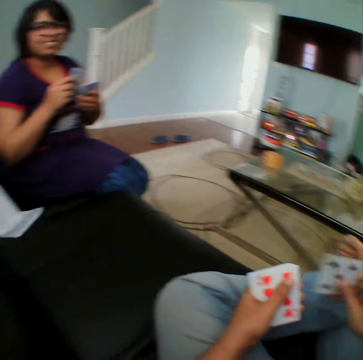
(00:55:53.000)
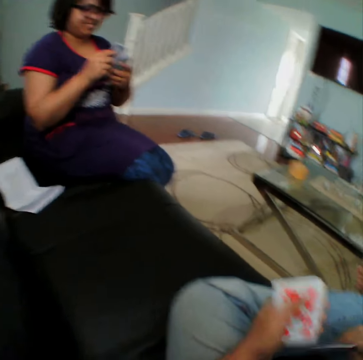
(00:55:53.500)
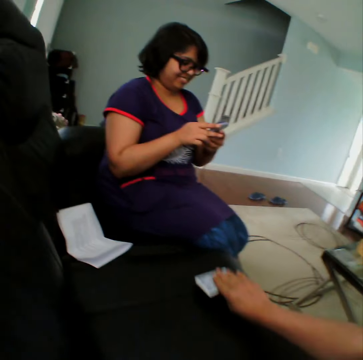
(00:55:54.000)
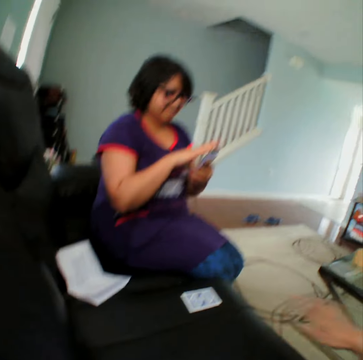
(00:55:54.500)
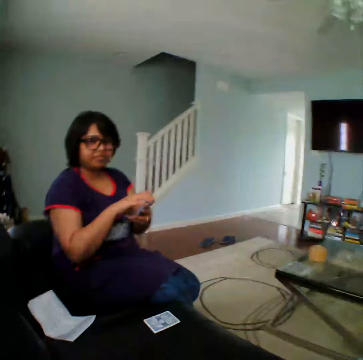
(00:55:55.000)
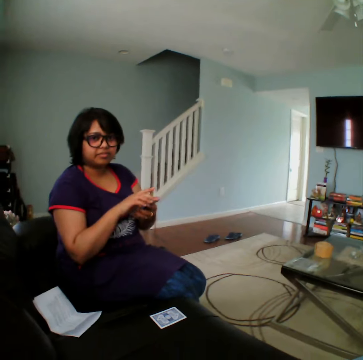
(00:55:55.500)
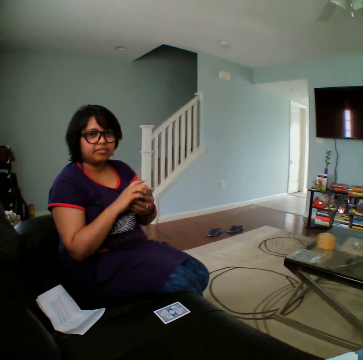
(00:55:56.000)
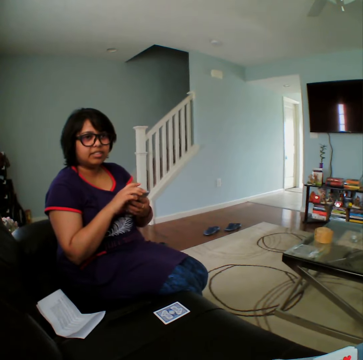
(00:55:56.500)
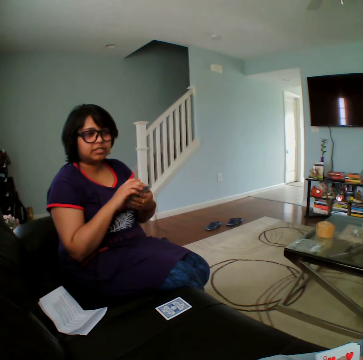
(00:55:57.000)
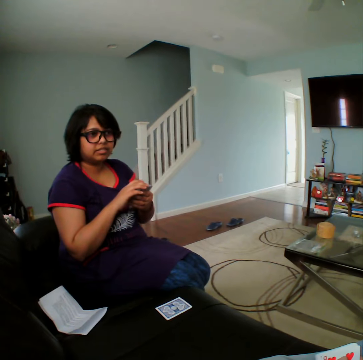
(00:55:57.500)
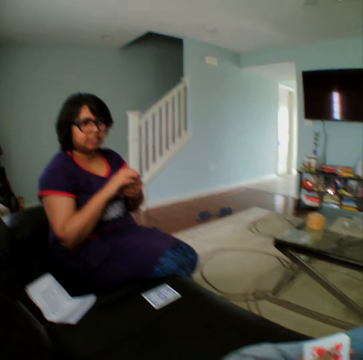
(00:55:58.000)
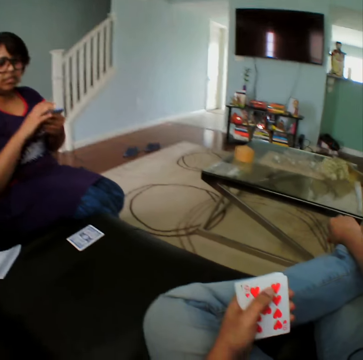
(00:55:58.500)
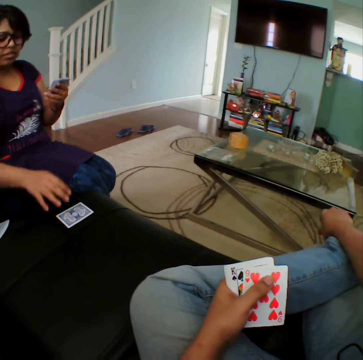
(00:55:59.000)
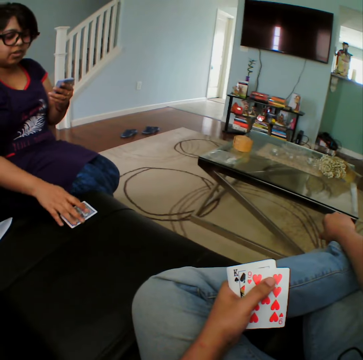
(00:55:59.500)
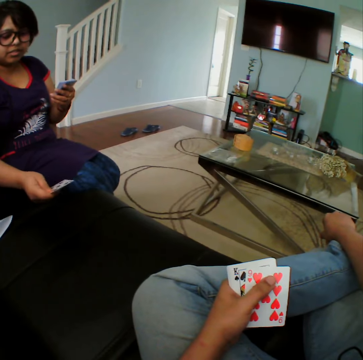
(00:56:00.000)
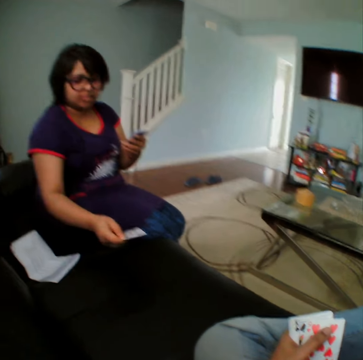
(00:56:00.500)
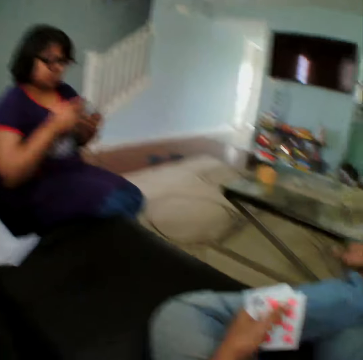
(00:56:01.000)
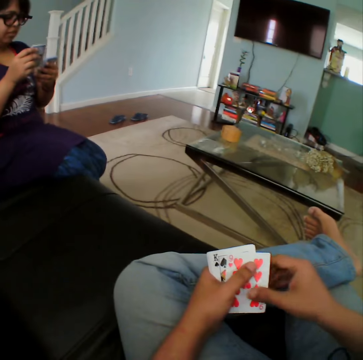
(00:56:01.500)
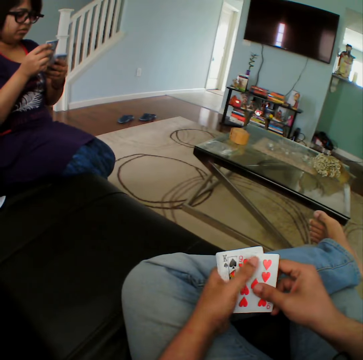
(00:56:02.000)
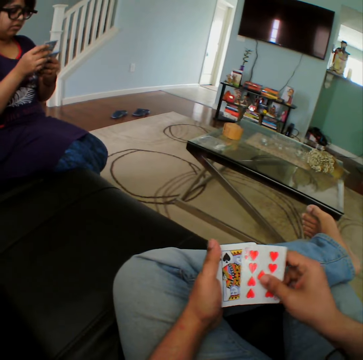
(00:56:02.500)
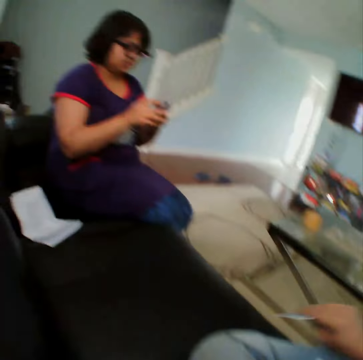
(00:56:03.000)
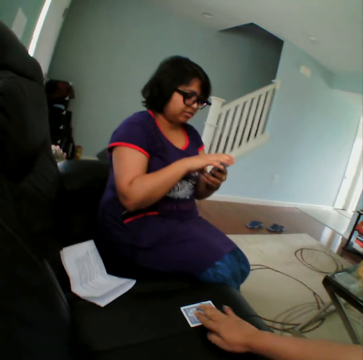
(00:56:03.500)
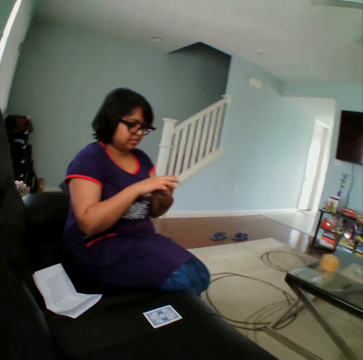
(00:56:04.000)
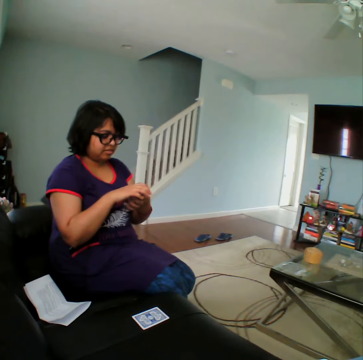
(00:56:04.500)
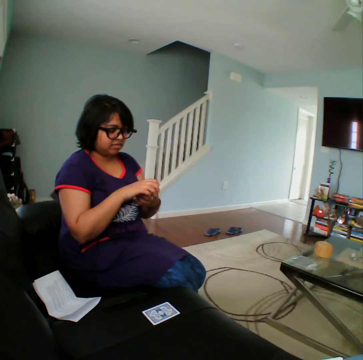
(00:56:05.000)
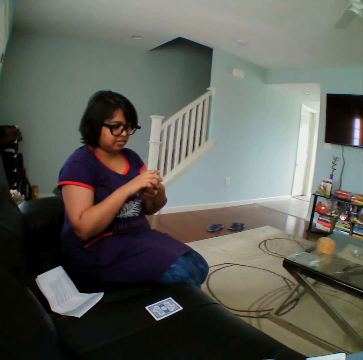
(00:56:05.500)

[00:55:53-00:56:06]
The camera wearer places a card on the sofa. He stares at a woman. He inspects the cards on his hands. The woman picks a card from the sofa. The camera wearer inspects the cards on his hands. He stares at the woman. He puts down a card.

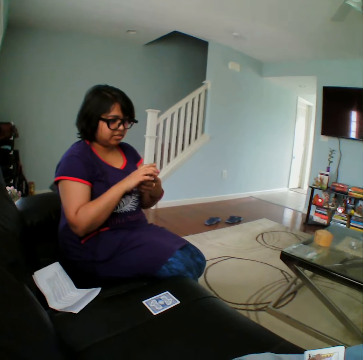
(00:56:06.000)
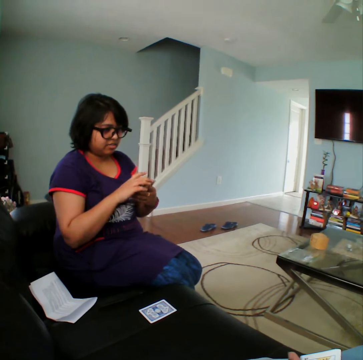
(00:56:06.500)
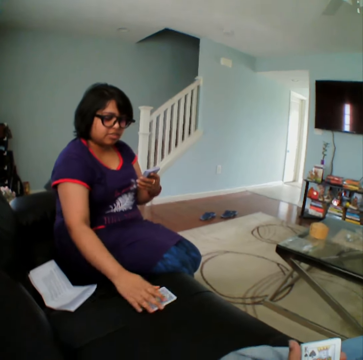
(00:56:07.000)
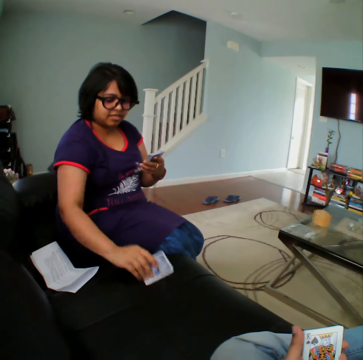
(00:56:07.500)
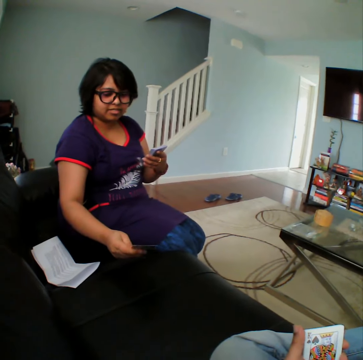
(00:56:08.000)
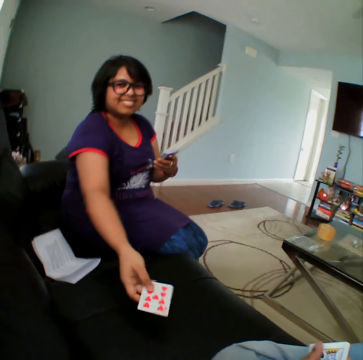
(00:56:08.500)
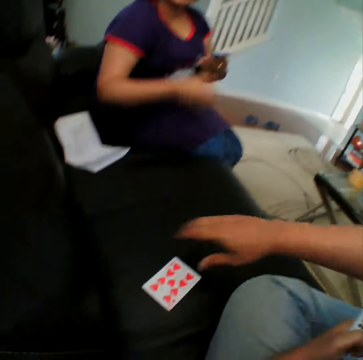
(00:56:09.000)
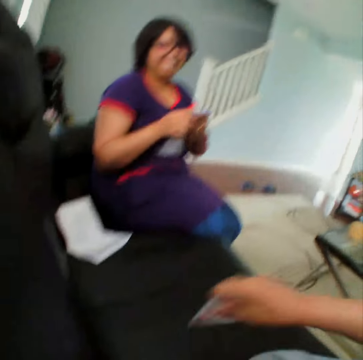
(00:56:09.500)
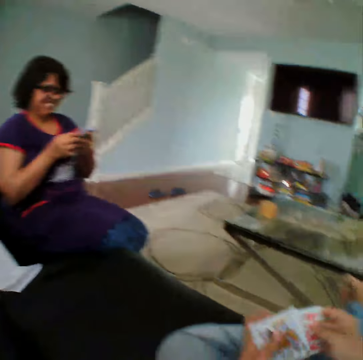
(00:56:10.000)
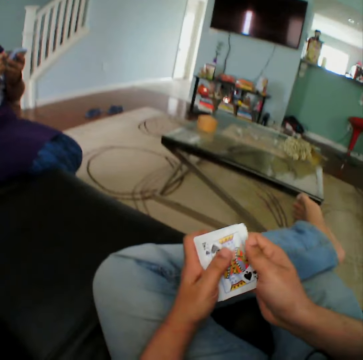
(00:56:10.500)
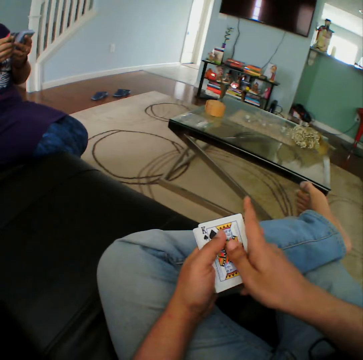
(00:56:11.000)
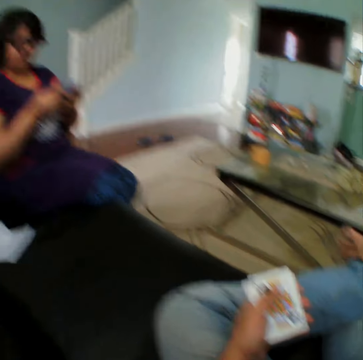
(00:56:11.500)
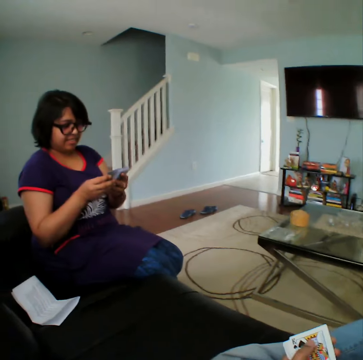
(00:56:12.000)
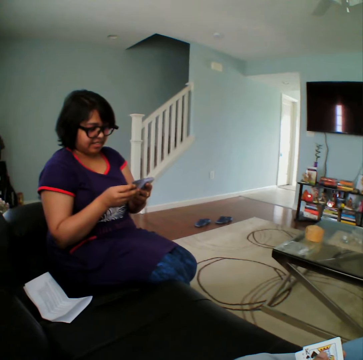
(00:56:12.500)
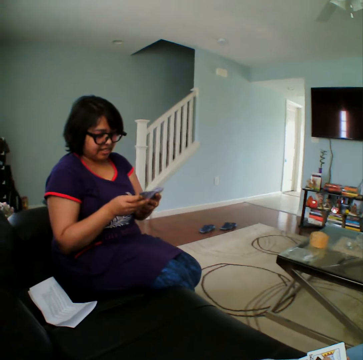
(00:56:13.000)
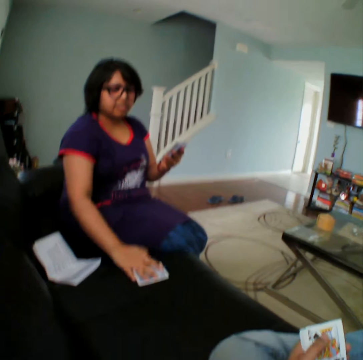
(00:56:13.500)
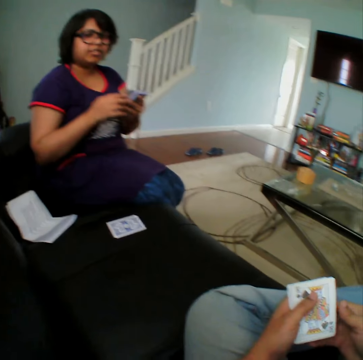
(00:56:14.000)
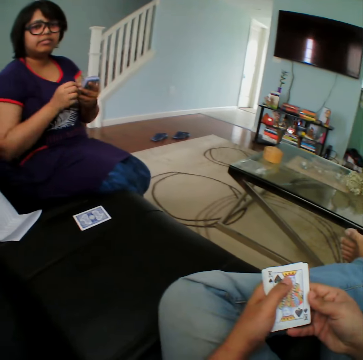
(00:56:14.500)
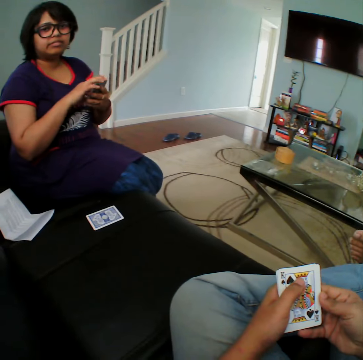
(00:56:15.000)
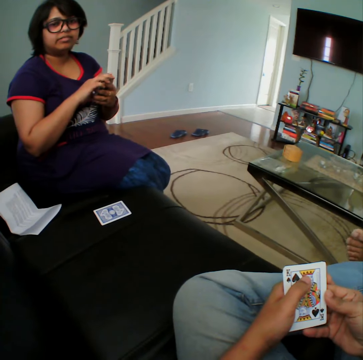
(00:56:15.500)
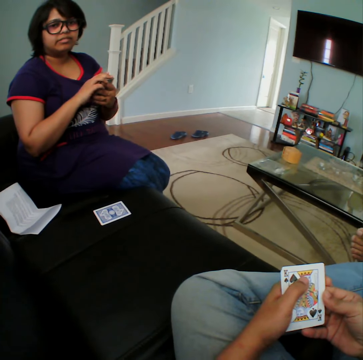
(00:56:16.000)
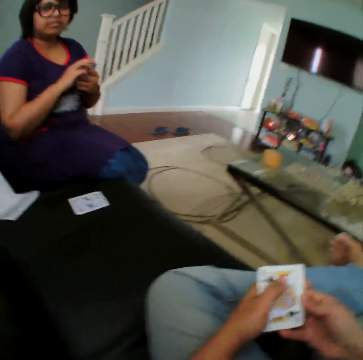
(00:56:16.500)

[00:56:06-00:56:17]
A woman inspects a card on the sofa. The woman picks a card. The camera wearer picks a card from the sofa. They stare at the woman. The woman places a card on the sofa. The camera wearer stares at the woman.

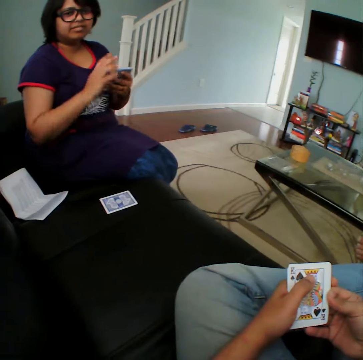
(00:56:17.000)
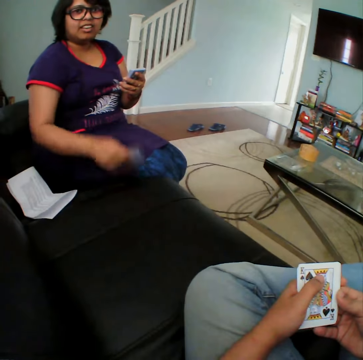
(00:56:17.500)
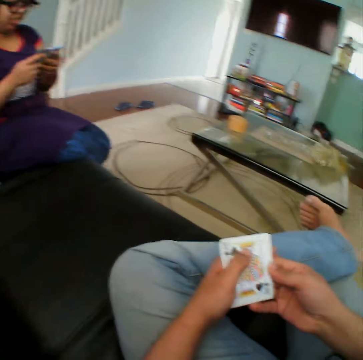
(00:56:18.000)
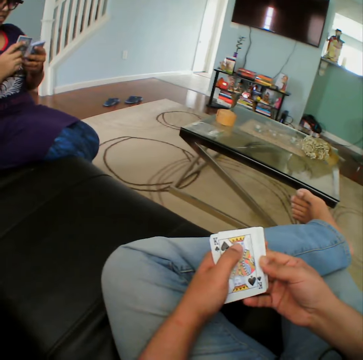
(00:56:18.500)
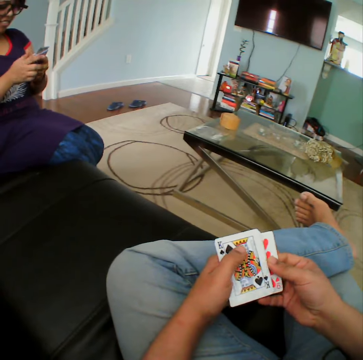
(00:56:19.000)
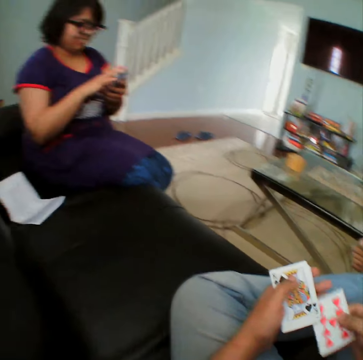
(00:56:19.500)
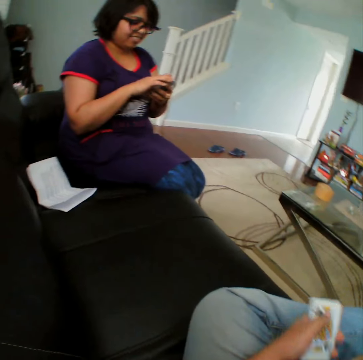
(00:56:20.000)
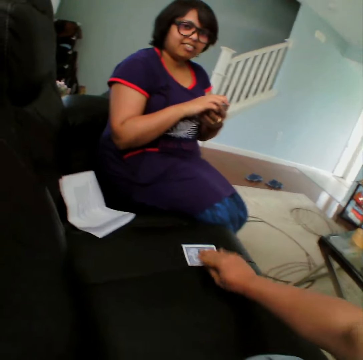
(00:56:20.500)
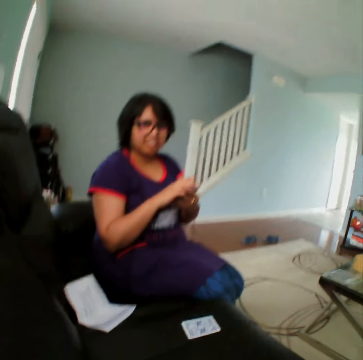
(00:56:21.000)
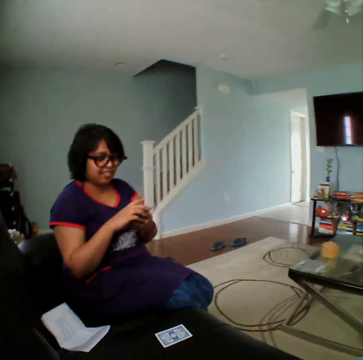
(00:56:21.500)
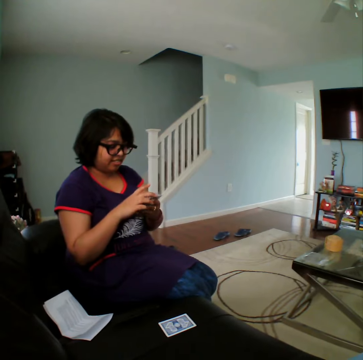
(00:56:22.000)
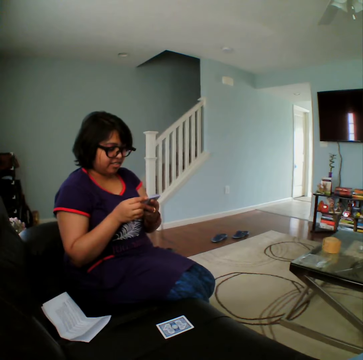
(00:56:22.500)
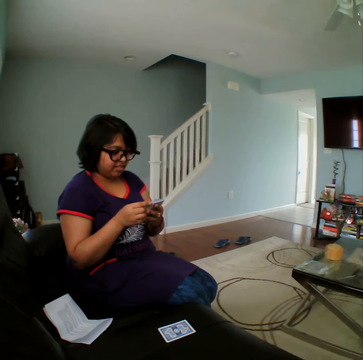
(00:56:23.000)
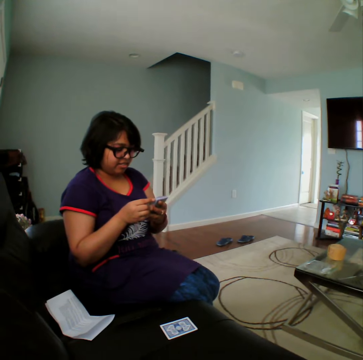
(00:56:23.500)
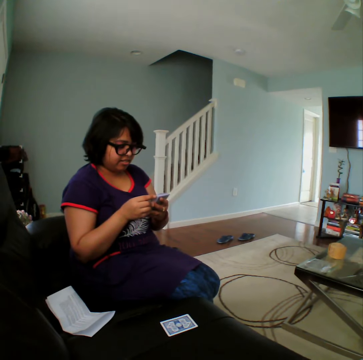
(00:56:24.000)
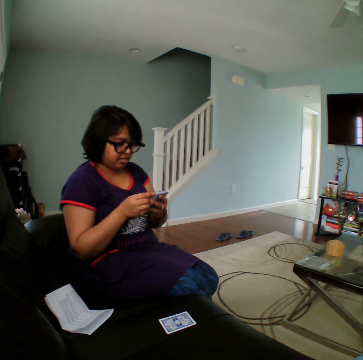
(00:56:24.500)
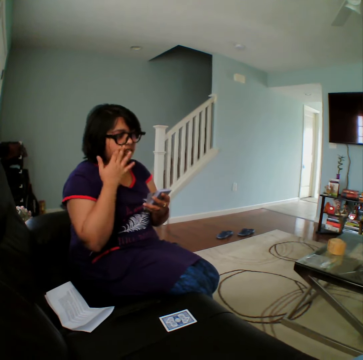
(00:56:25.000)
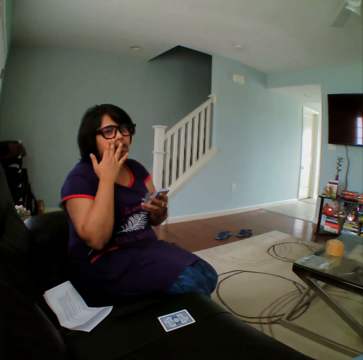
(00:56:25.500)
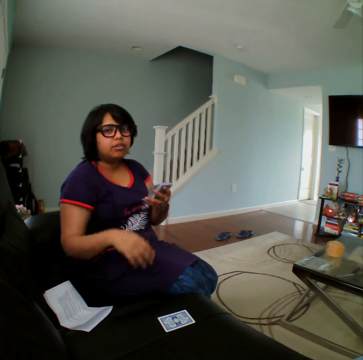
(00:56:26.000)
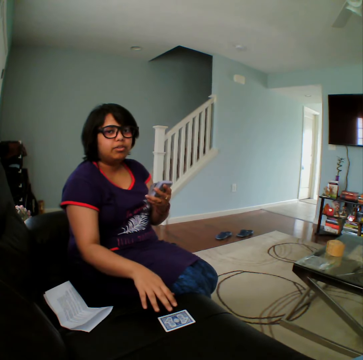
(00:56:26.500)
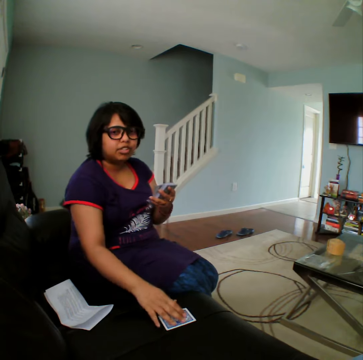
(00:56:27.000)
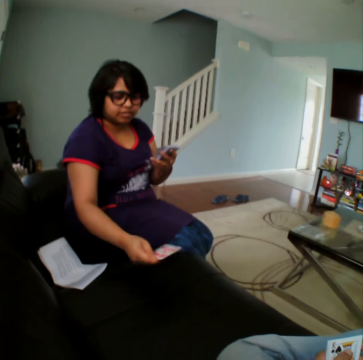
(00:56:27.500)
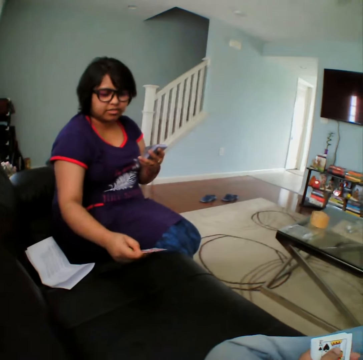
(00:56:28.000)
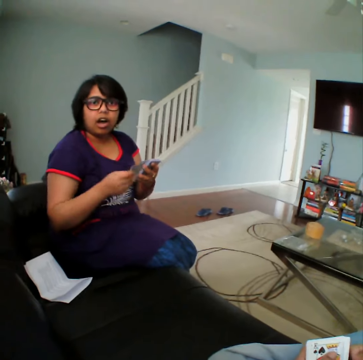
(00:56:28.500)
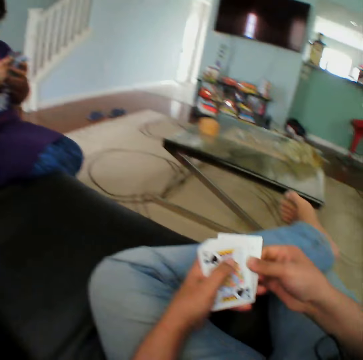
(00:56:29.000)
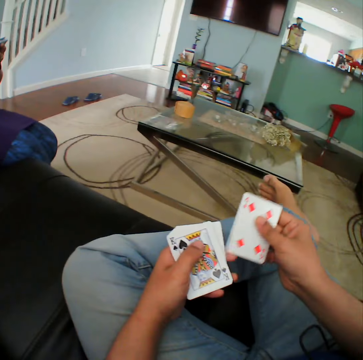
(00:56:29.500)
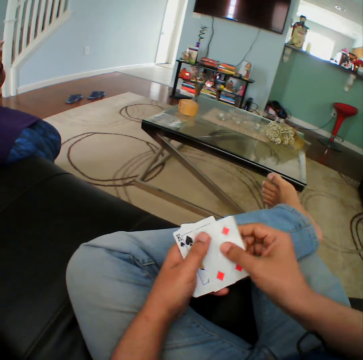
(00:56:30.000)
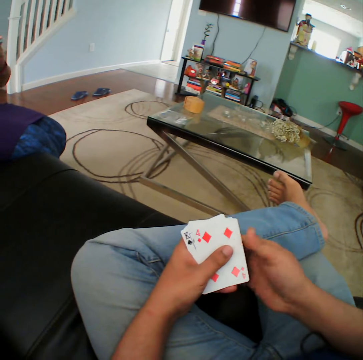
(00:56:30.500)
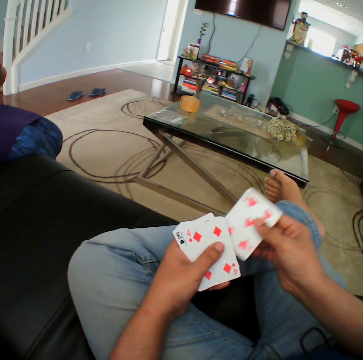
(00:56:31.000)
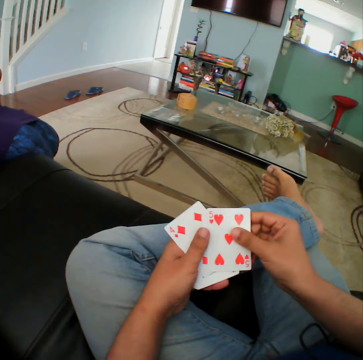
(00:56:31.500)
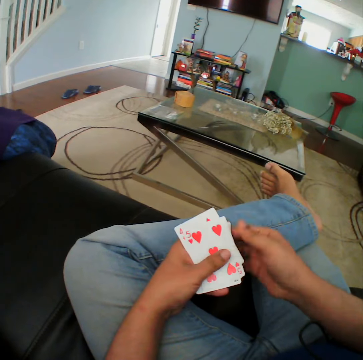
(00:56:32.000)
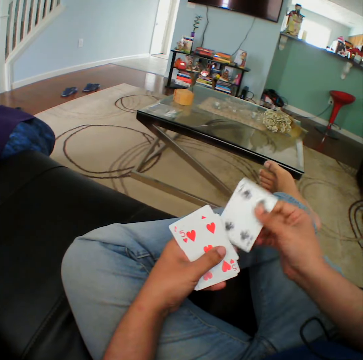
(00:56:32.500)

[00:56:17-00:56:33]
The camera wearer picks a card. A woman picks a card from the sofa. The camera wearer inspects the cards on his hands. He places a card on the sofa. He stares at the woman. The woman picks a card from the sofa. The camera wearer mixes his cards. He inspects the cards on his hands.
